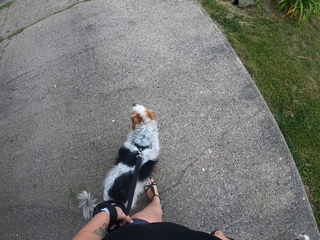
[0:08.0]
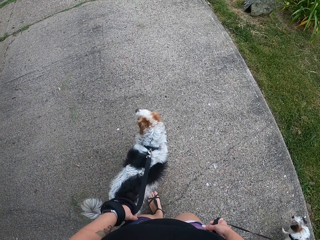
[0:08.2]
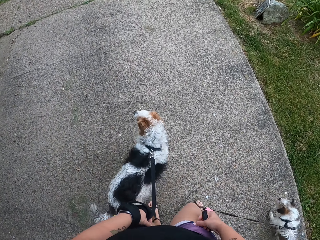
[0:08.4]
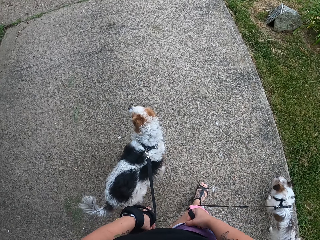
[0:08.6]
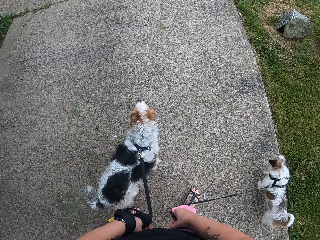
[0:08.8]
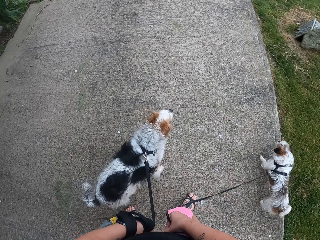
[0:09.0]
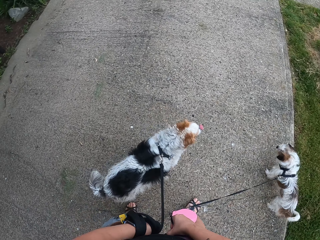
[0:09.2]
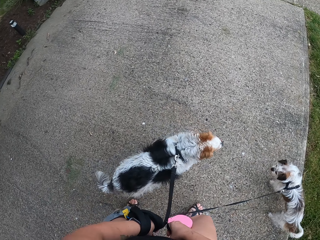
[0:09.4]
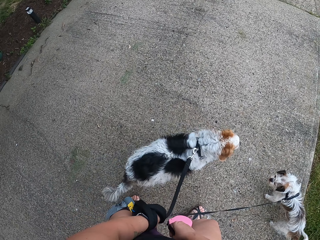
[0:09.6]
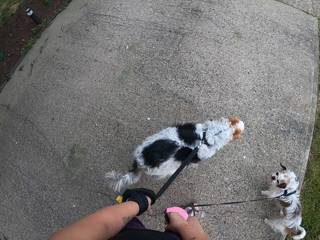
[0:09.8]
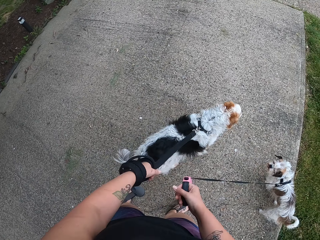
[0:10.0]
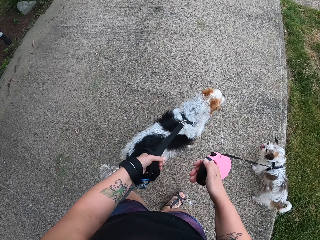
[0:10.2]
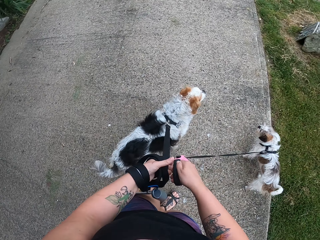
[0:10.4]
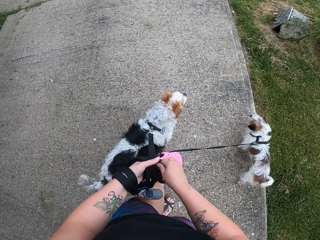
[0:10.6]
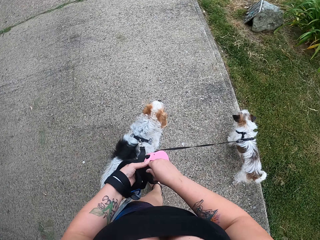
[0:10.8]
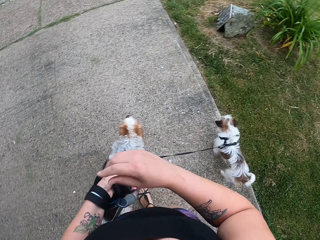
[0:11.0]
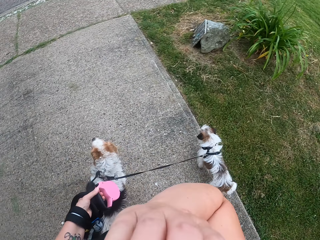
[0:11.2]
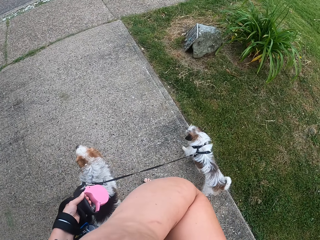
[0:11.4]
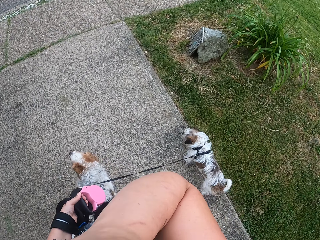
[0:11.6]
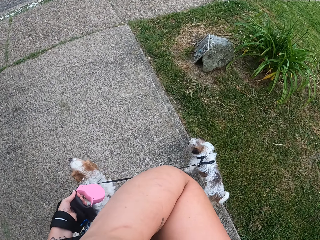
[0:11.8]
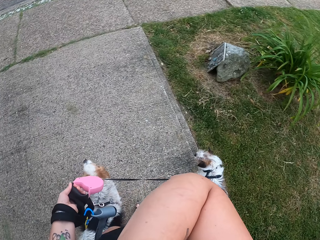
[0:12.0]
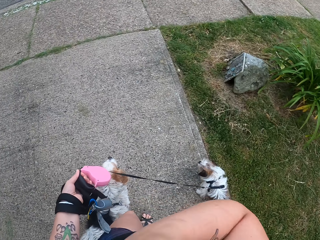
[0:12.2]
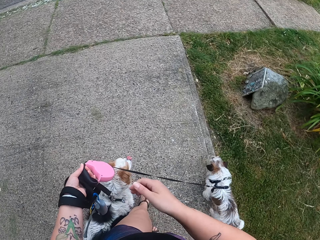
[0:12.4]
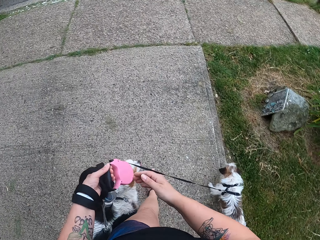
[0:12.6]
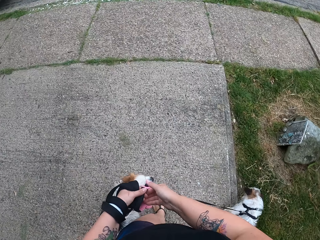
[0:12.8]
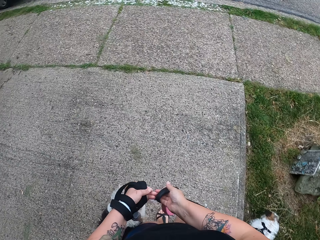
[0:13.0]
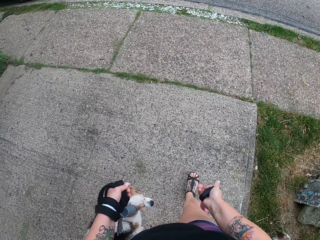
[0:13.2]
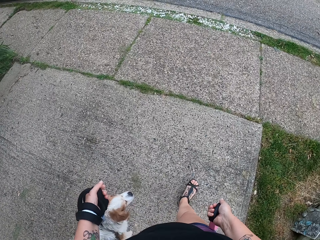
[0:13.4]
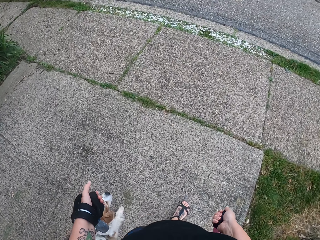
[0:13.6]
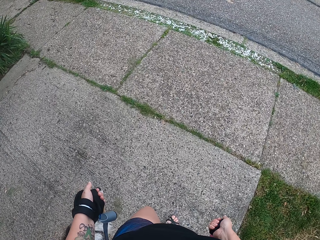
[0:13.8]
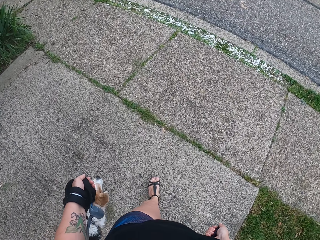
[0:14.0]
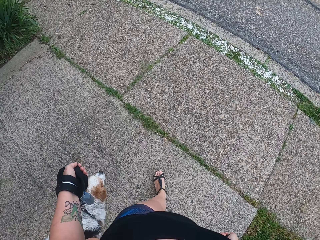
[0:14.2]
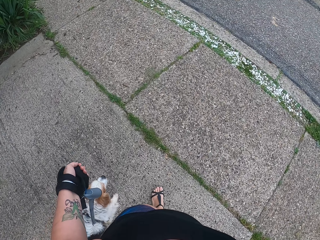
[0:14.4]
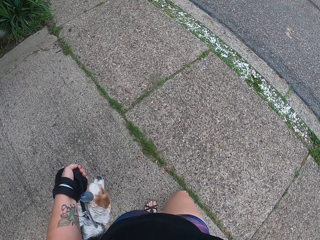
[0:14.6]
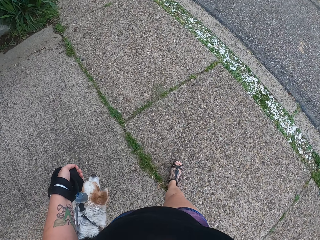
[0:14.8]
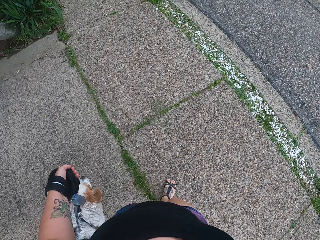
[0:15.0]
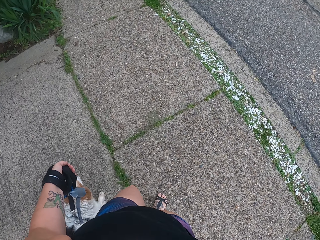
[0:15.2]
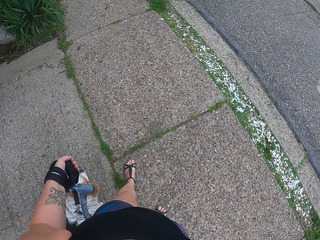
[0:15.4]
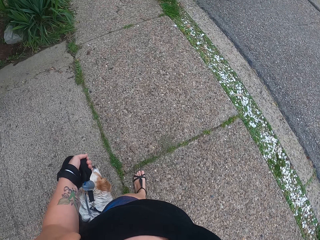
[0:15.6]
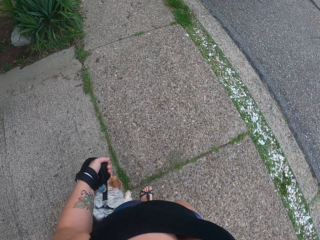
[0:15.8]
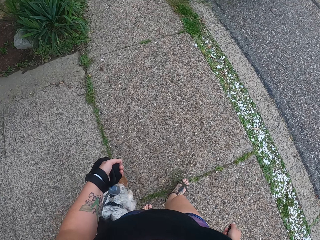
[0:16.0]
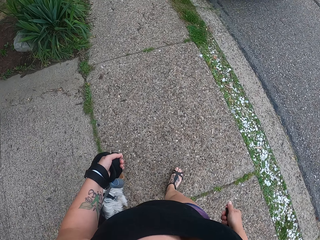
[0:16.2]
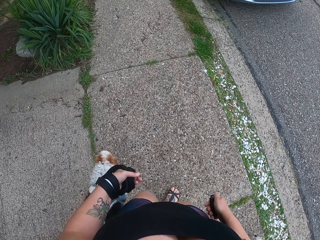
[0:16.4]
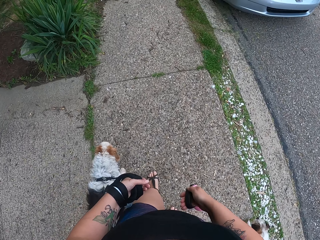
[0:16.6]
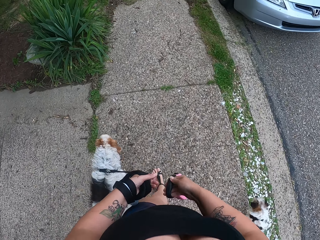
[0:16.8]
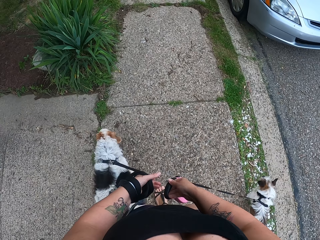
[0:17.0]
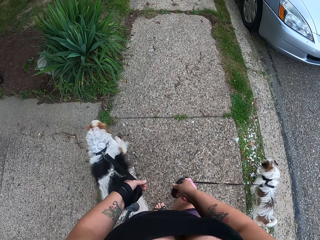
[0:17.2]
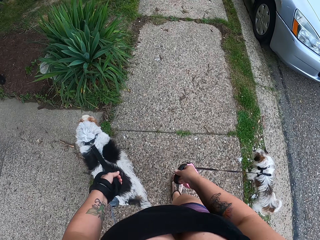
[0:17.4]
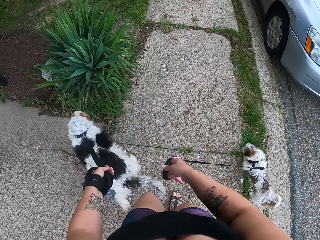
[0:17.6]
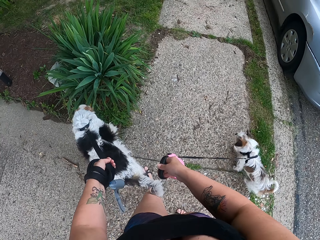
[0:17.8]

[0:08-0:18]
The camera wearer stands beside the garden lawn. He shifts the dog rope to the left hand. He holds the two dog leashes with one hand. He lifts his hand and wipes the face with the hand on his way. He walks towards the sidewalk. He puts down his hand. He picks the dog rope from the left hand. He holds the dog leash with the right hand. He pulls the dogs on the footpath. He walks on the sidewalk.

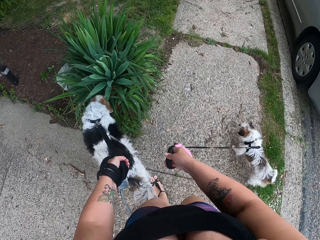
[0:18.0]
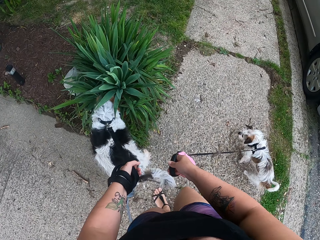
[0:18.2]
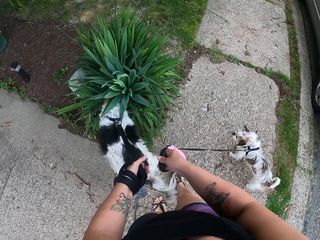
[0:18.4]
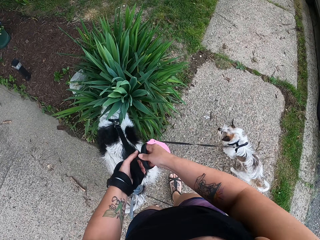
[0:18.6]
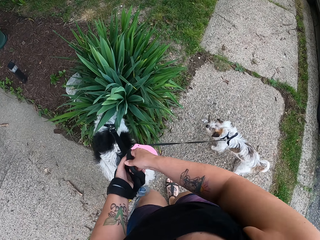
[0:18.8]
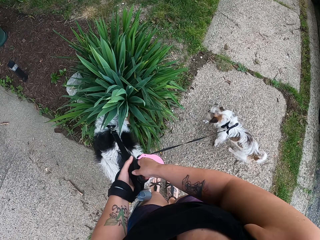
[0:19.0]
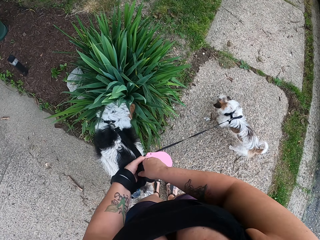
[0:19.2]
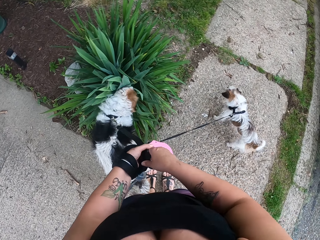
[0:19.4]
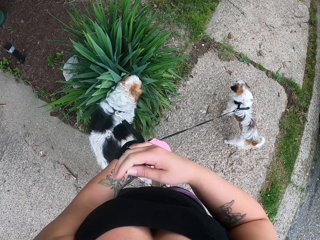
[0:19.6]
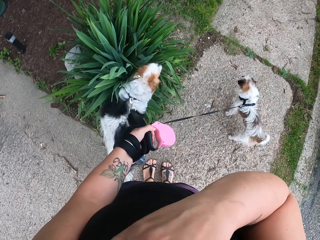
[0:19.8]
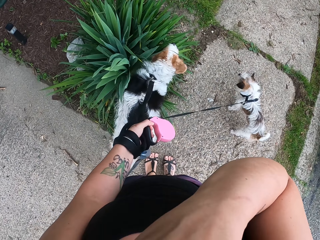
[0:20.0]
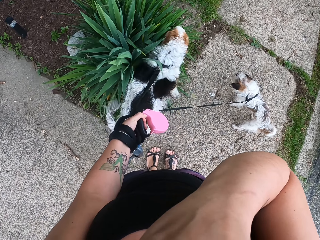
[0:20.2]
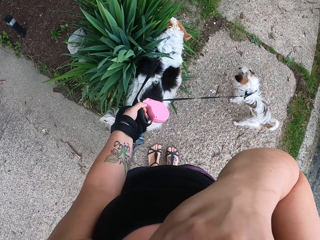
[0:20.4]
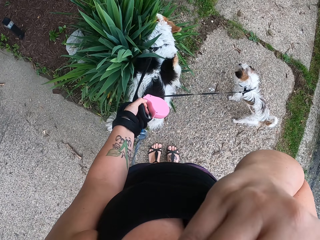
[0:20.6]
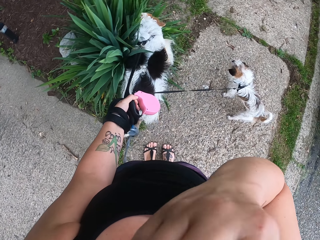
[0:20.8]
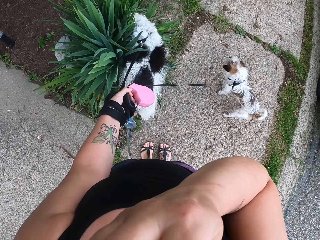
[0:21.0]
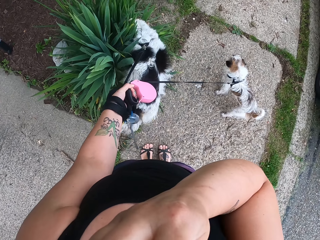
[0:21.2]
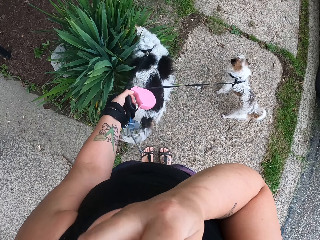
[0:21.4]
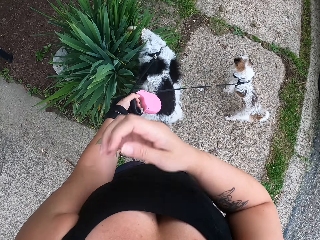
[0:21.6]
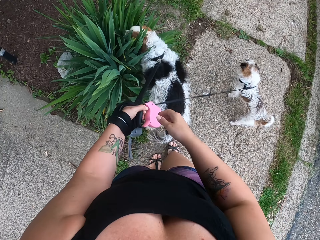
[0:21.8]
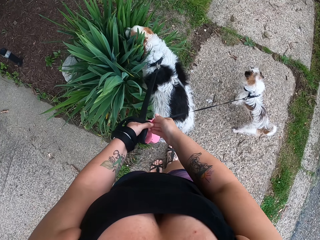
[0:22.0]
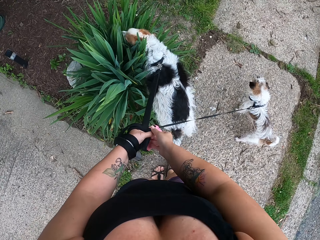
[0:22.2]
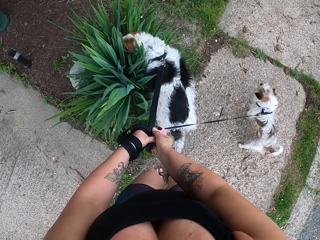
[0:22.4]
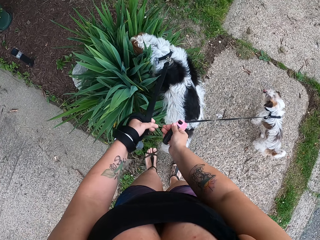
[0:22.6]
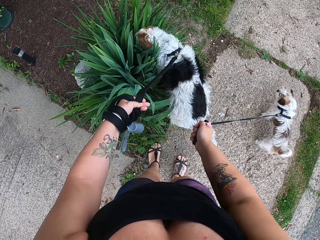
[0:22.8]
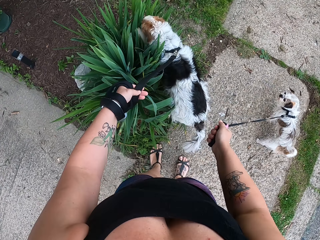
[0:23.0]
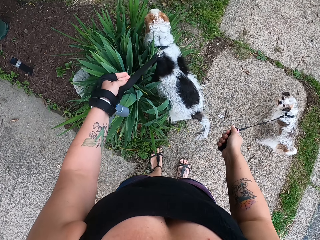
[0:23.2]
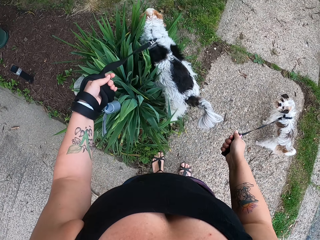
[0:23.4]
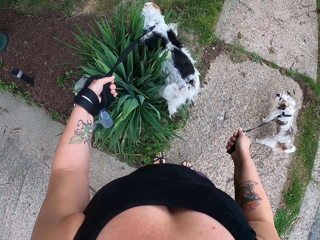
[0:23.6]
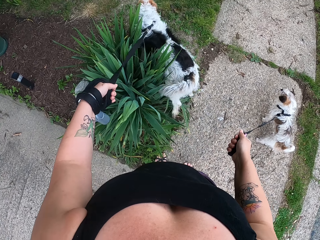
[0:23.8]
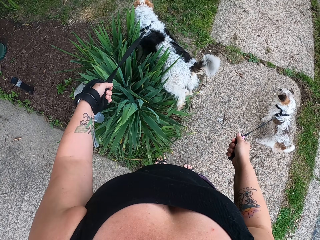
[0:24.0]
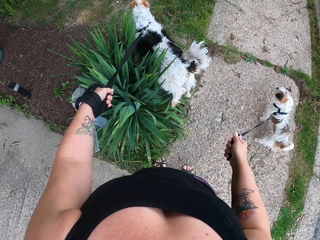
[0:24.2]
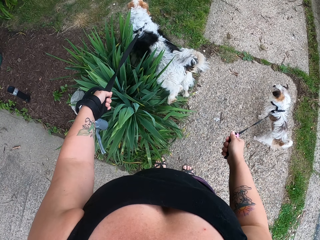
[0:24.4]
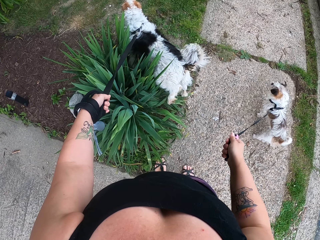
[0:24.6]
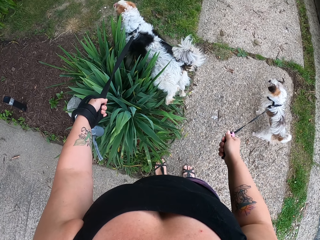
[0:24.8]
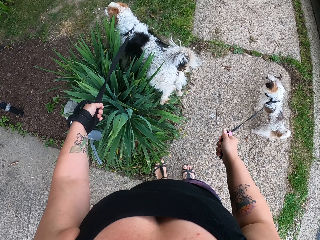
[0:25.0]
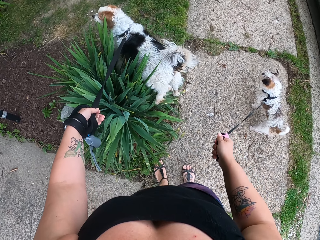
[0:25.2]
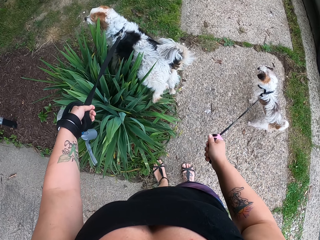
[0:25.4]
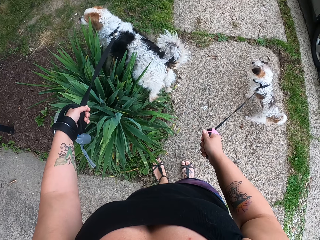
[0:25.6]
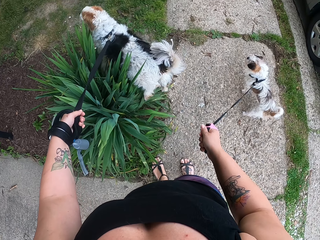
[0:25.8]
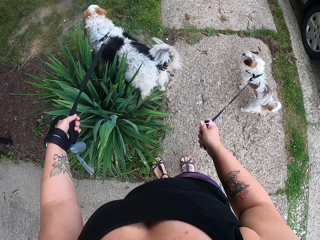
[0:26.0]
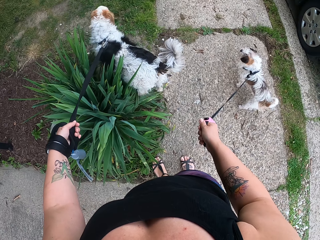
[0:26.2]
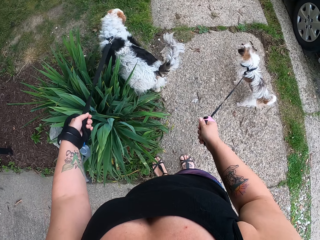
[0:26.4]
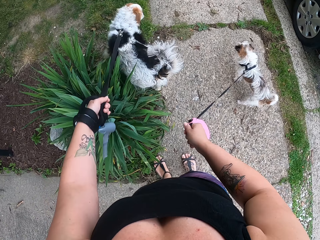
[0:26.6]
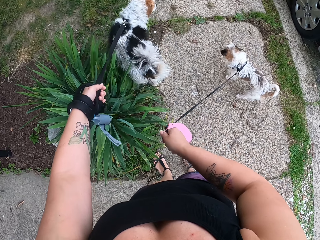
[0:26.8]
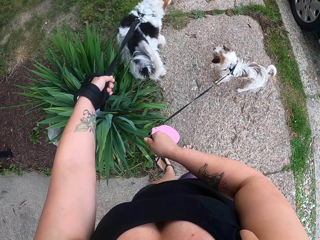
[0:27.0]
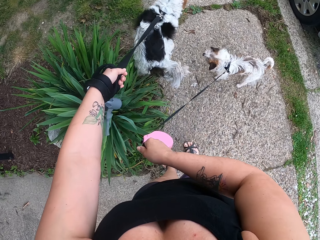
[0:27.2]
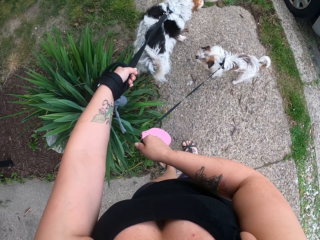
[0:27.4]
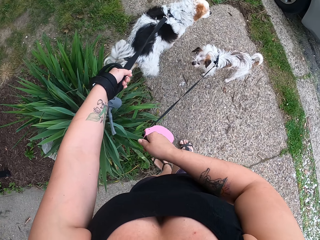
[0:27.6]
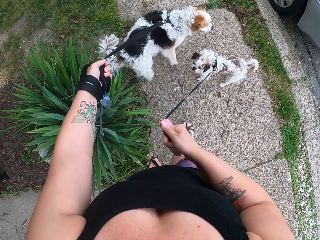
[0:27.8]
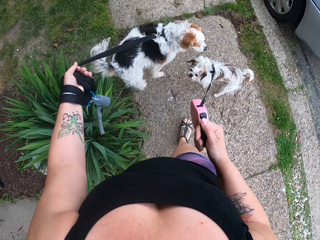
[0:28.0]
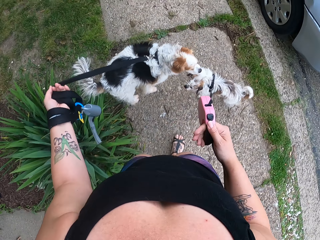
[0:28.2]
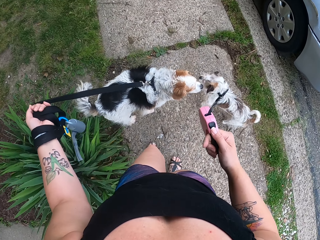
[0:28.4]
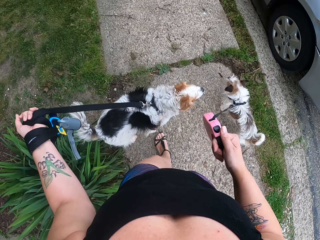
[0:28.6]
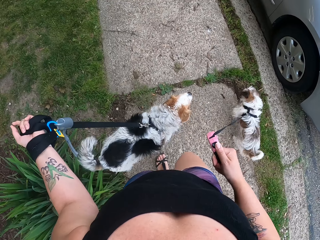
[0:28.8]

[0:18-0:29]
The camera wearer shifts the dog rope to the left hand. He holds the two dog leashes with both hands. He stands on the sidewalk. He wipes the face with the hand. He lifts his hand. He puts down his hand. He picks the dog rope from the left hand. He holds the dog leash with the right hand. He stands on the footpath with the dogs. He pulls the dogs on the footpath.
